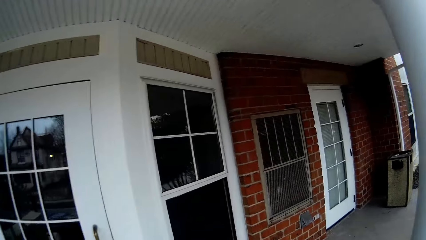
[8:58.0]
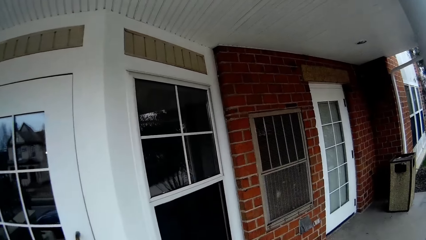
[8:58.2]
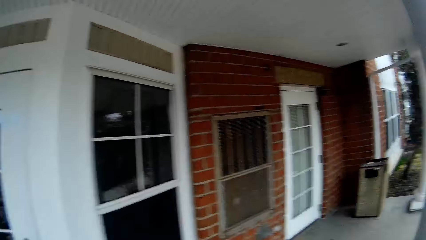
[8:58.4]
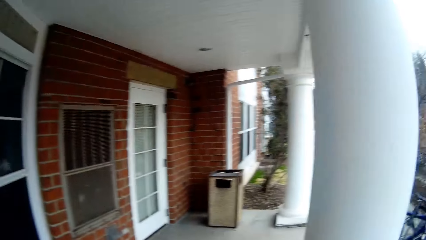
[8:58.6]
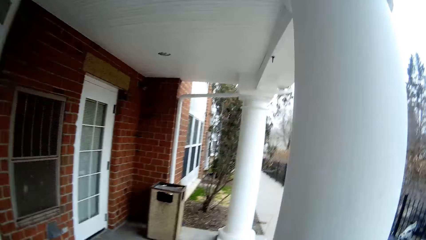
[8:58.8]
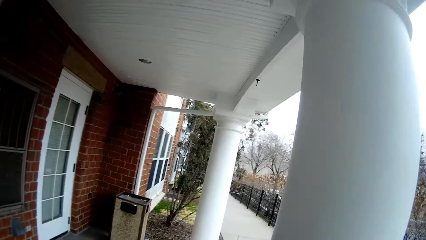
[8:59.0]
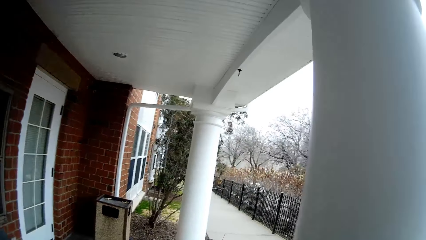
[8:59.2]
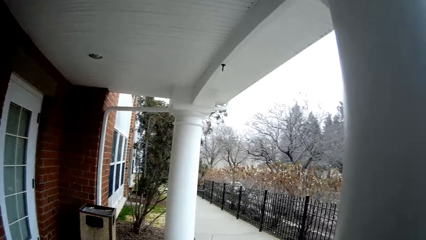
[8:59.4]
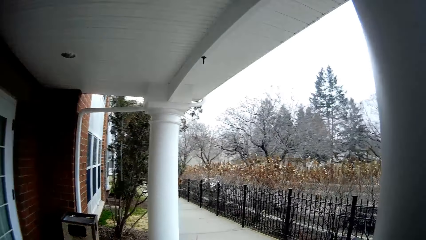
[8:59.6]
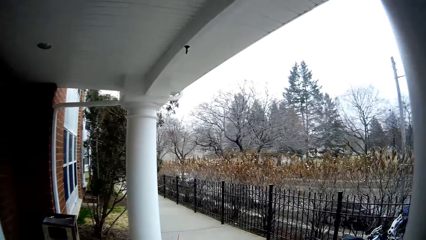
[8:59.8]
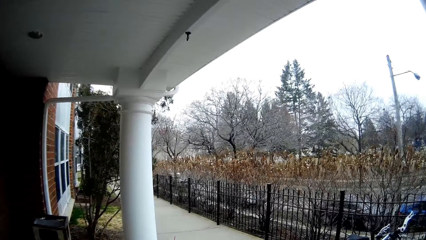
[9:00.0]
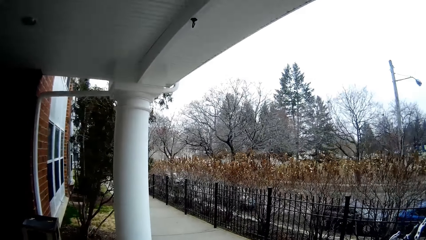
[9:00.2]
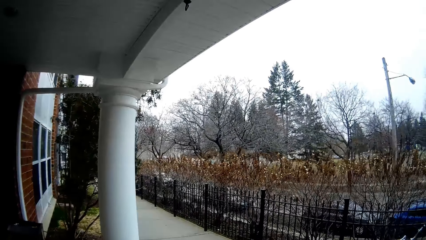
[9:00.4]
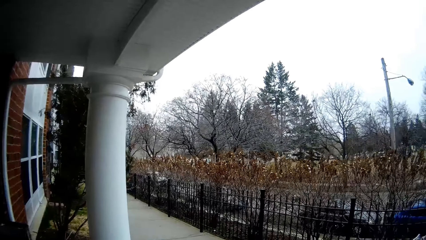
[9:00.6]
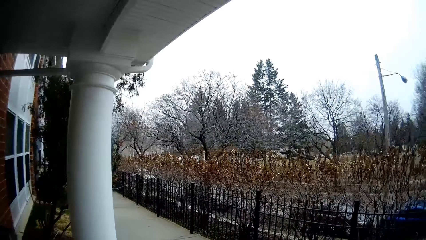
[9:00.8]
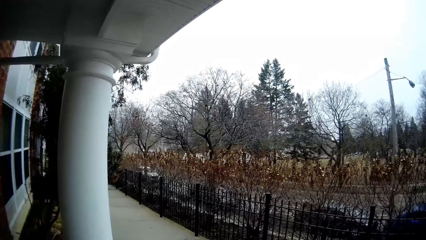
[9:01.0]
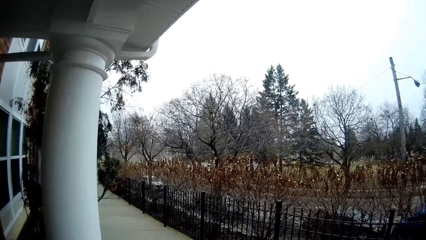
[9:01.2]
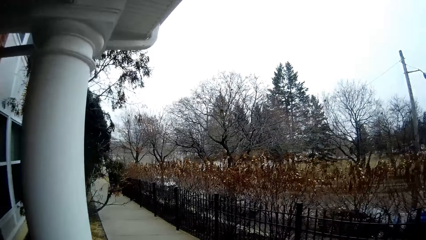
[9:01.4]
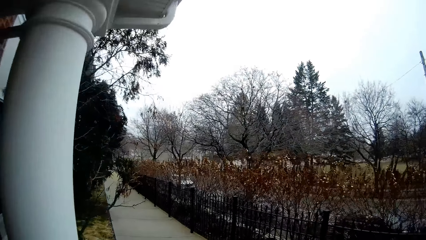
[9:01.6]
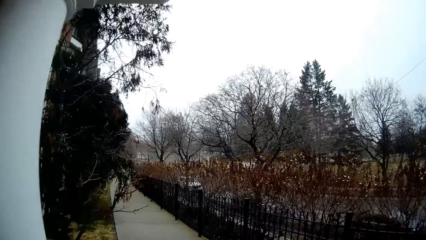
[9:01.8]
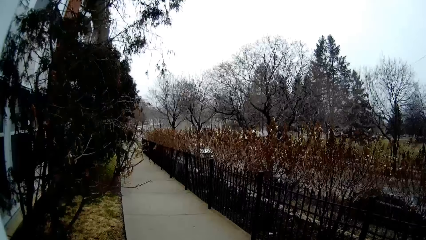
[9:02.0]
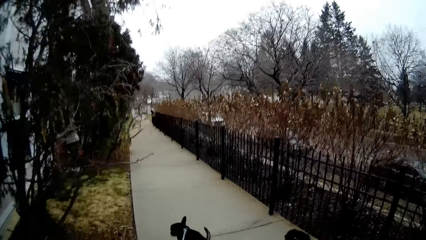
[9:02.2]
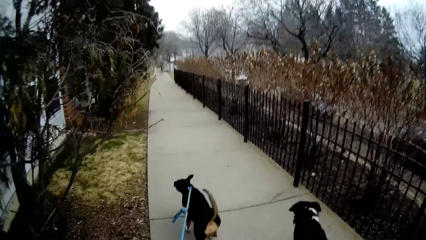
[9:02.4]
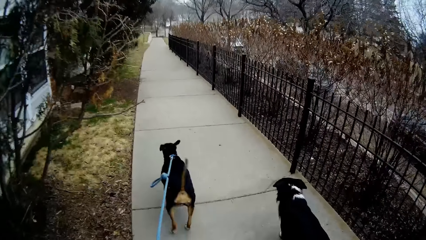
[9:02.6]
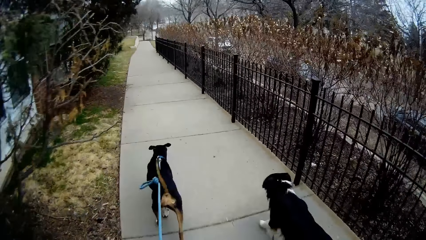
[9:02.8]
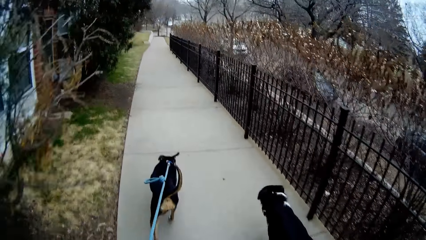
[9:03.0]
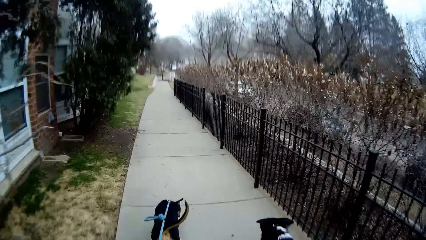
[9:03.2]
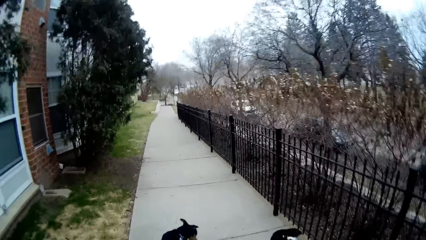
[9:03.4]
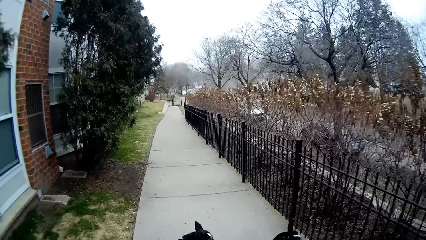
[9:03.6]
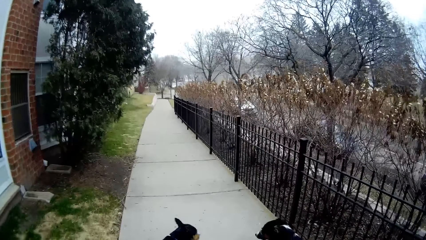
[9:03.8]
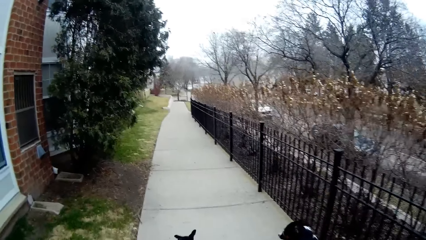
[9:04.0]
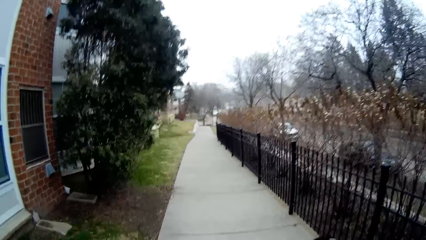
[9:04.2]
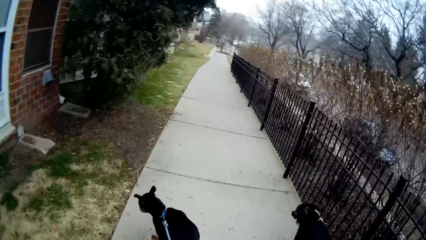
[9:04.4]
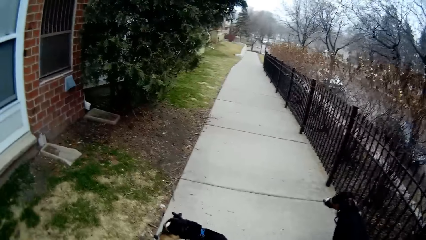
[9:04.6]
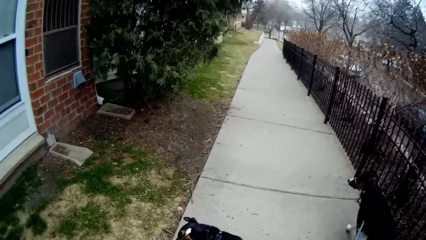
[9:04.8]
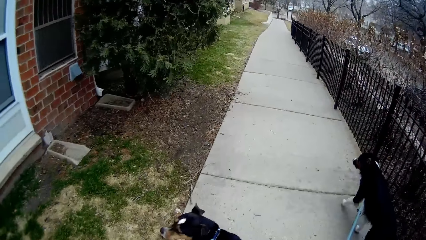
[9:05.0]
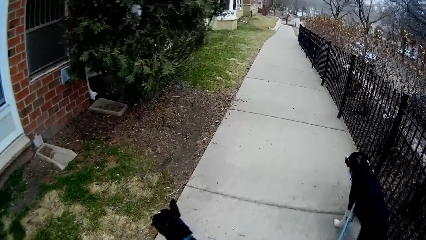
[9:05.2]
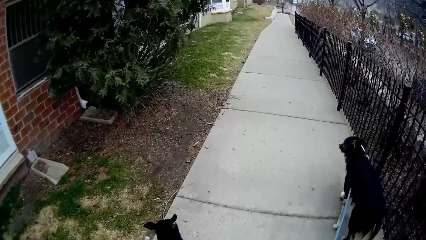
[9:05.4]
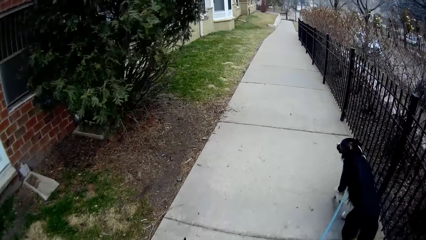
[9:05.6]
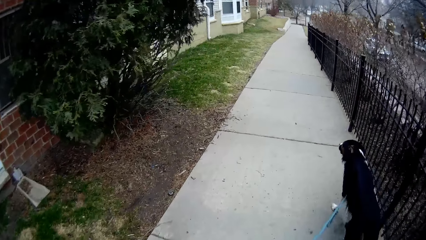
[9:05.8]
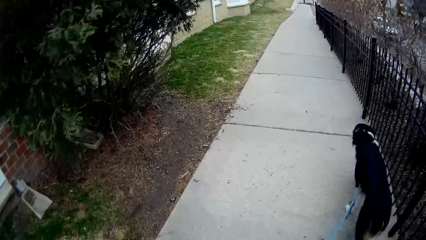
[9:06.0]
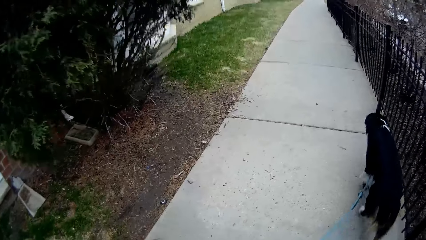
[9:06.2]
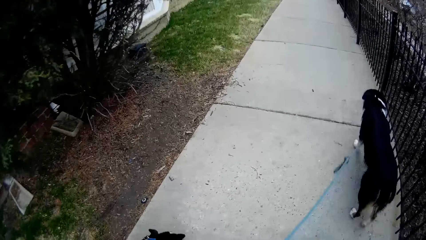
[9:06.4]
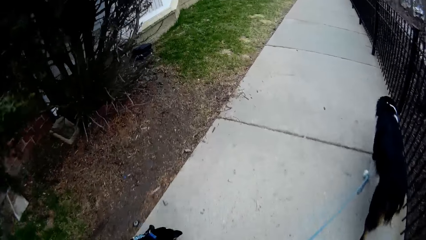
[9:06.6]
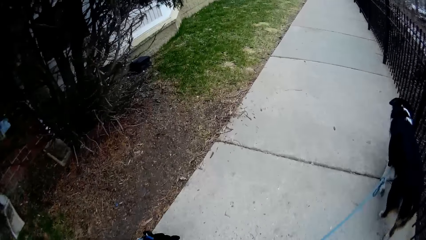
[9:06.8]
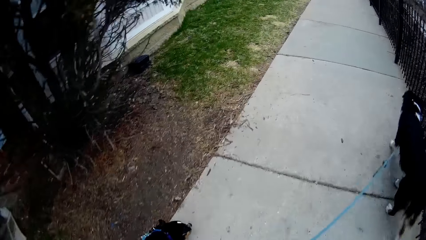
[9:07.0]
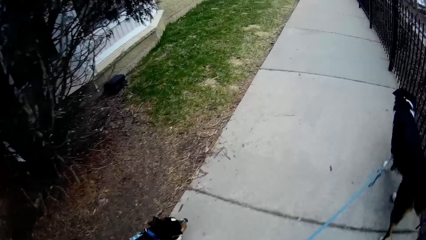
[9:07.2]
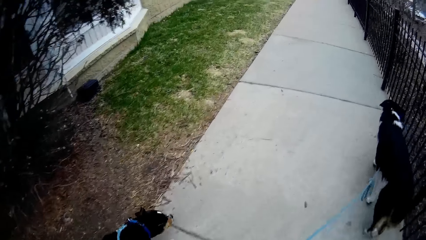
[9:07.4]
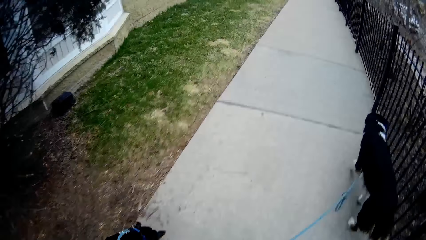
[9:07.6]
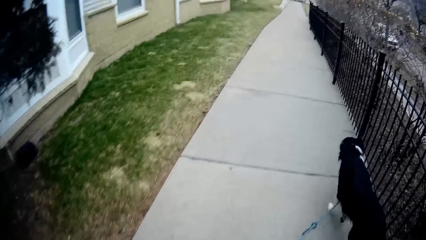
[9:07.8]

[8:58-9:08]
The dog walks a bit. The camera wearer walks the dogs on the curbs.

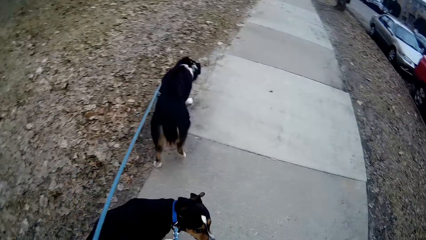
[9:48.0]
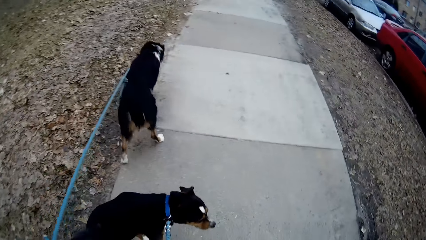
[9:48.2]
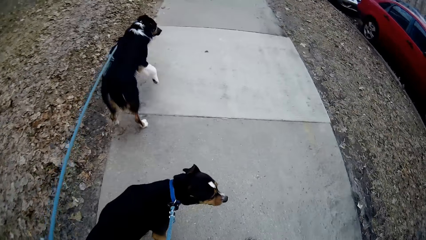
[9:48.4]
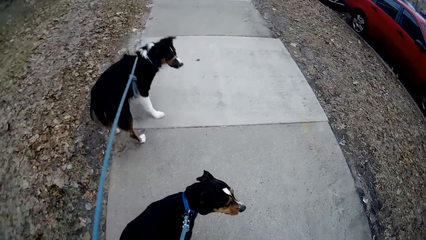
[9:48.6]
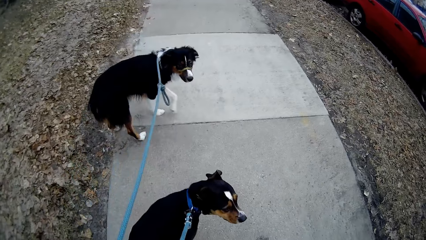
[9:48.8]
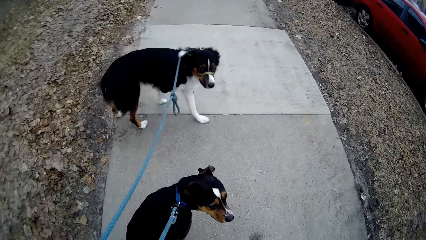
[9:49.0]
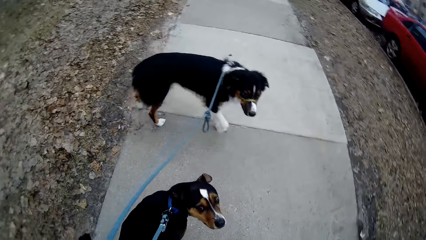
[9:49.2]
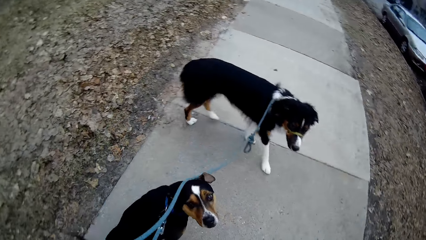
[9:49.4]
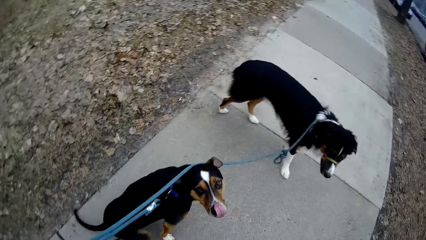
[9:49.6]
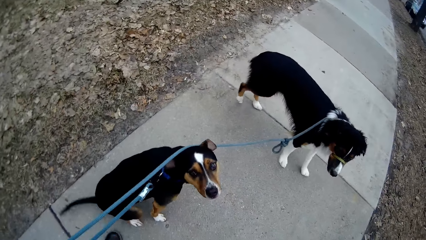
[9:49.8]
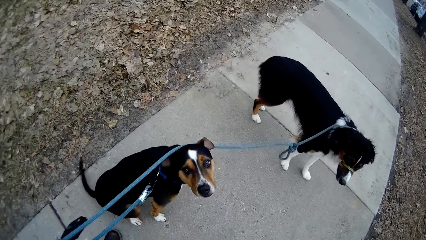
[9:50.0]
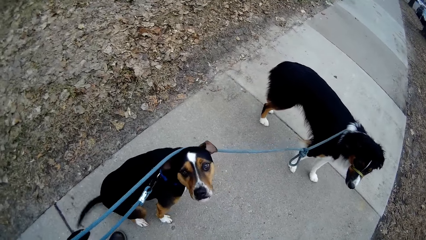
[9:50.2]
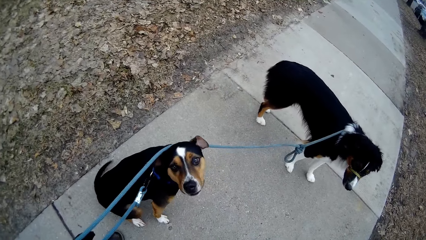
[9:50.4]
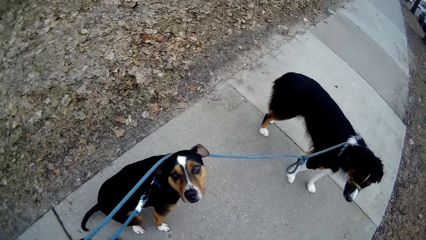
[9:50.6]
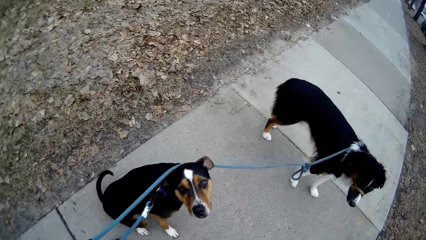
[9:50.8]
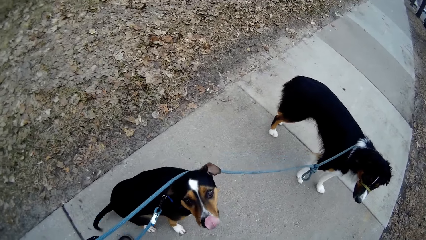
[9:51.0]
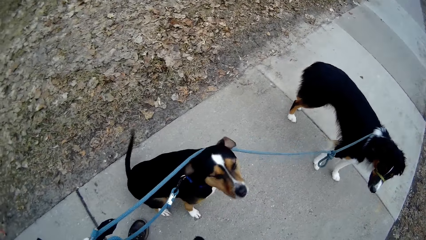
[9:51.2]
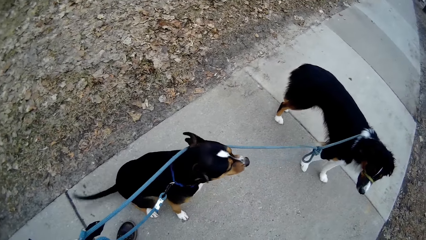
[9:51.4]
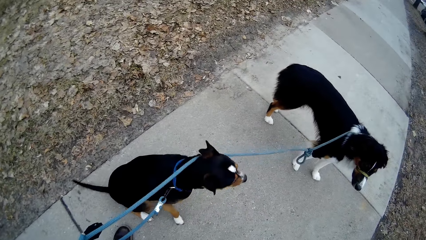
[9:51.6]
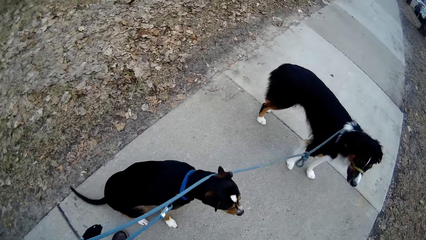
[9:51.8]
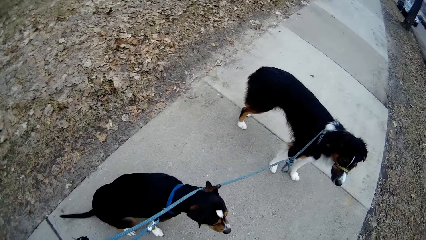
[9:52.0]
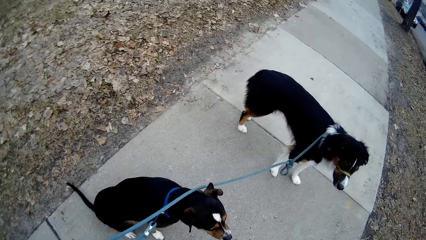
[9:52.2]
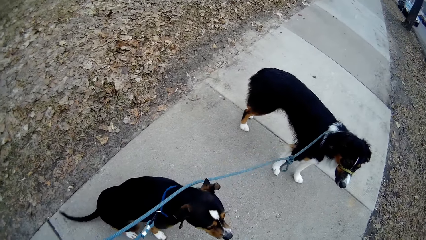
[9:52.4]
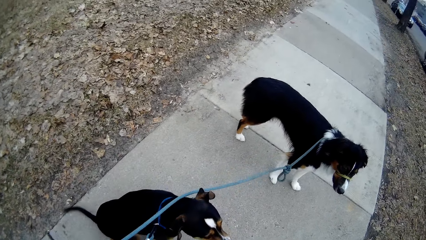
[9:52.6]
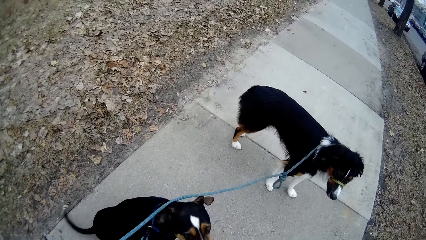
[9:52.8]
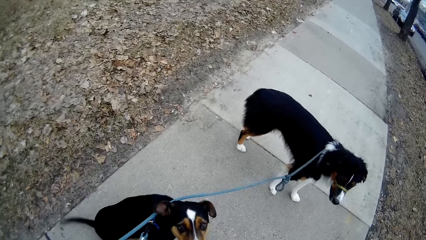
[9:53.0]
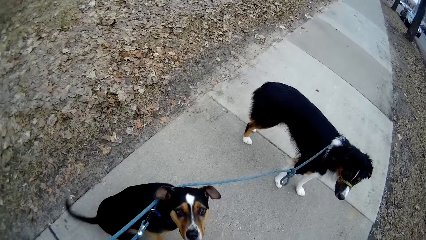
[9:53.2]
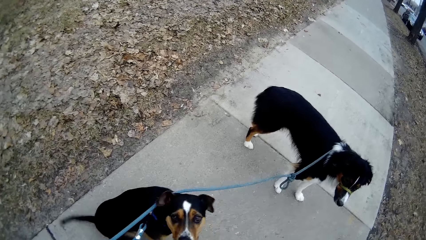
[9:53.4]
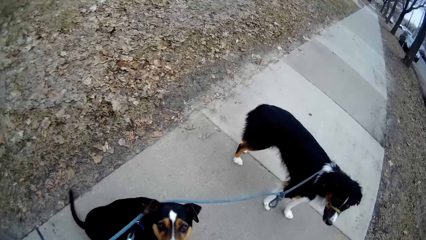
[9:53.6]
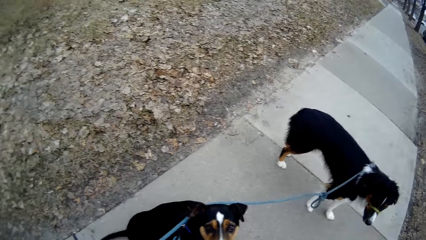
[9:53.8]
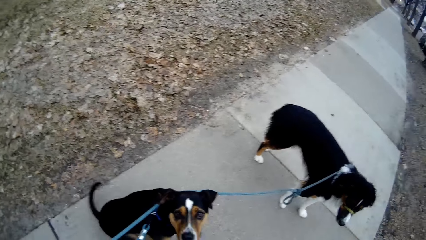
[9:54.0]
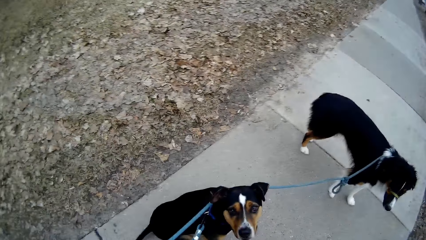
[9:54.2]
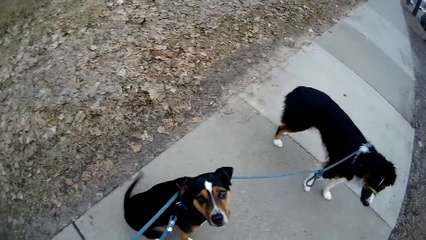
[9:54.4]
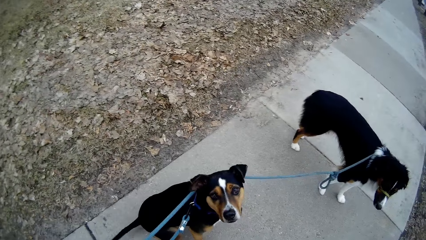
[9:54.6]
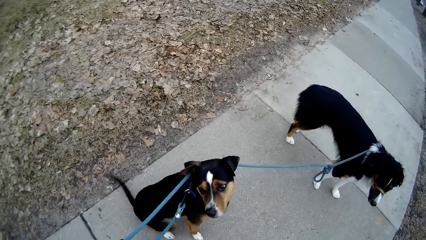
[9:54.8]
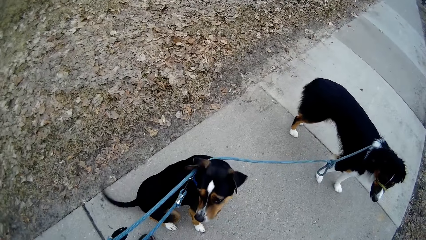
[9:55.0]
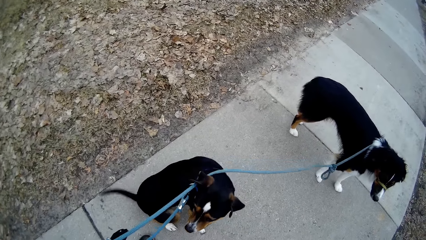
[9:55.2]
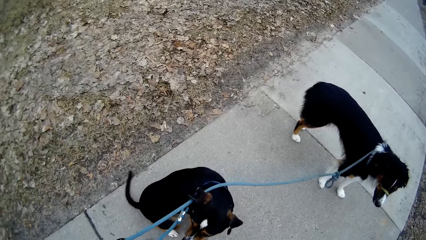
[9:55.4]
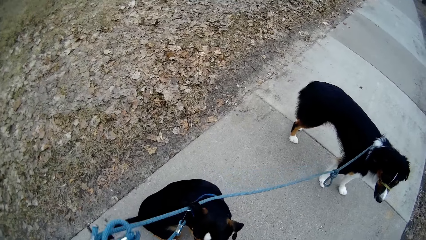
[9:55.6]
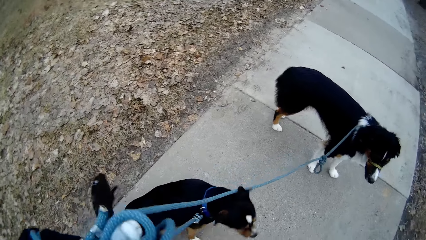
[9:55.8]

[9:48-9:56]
The dog sits on the floor. The camera wearer stops walking for a while.
